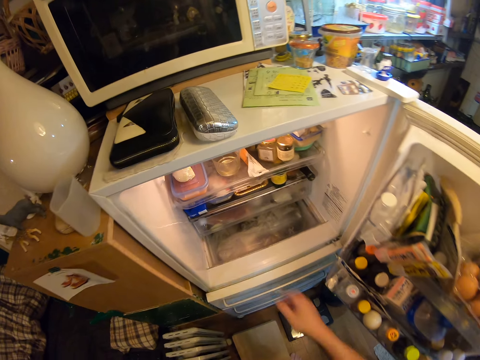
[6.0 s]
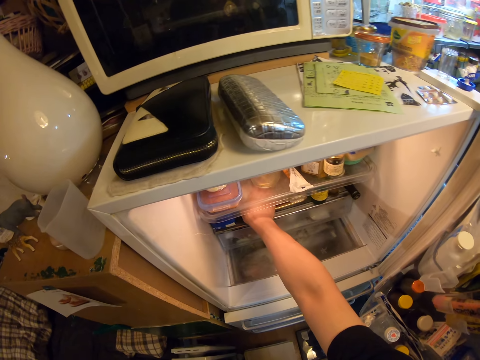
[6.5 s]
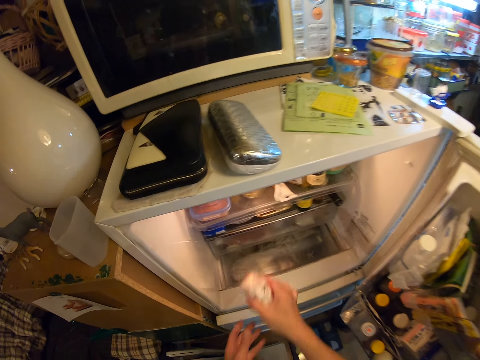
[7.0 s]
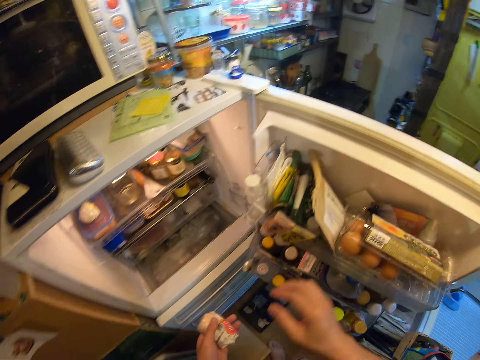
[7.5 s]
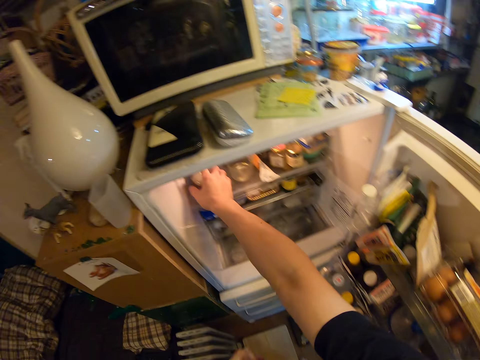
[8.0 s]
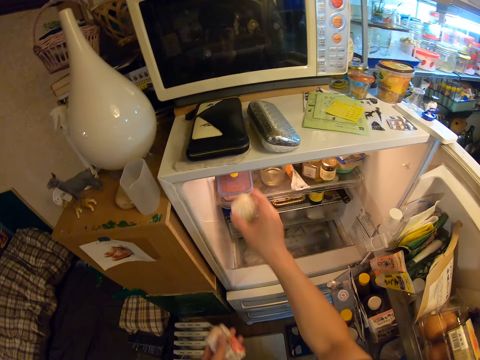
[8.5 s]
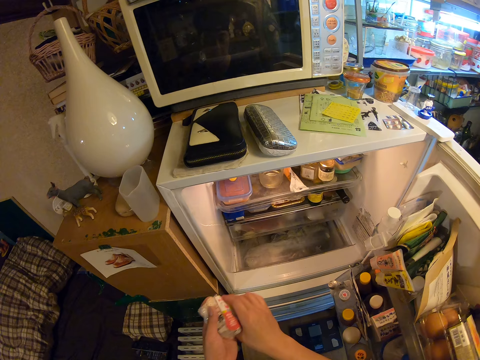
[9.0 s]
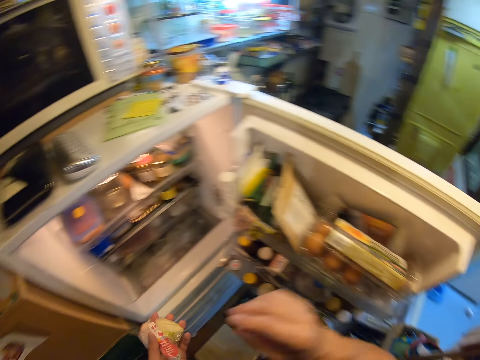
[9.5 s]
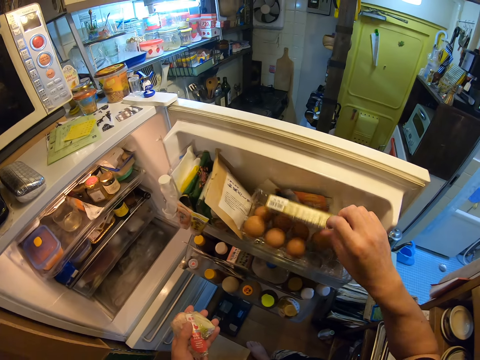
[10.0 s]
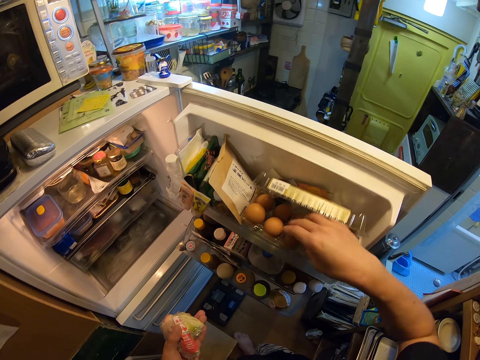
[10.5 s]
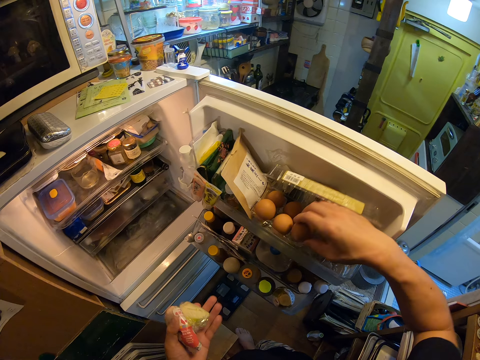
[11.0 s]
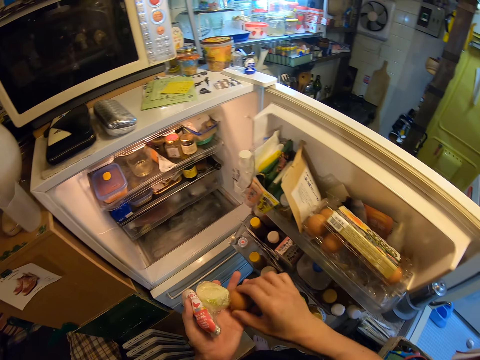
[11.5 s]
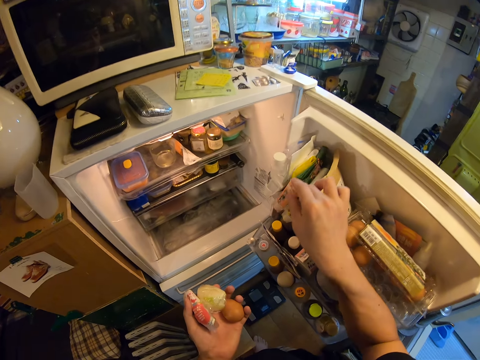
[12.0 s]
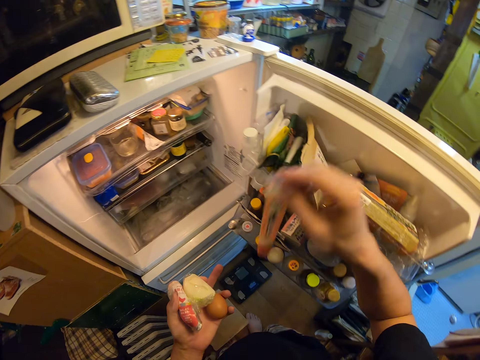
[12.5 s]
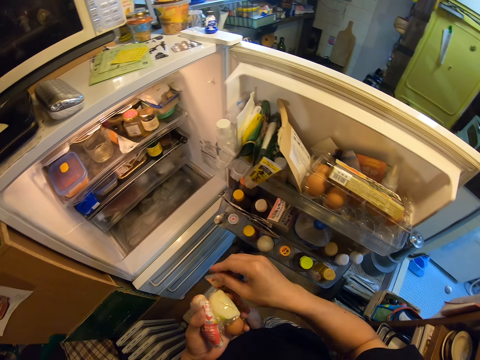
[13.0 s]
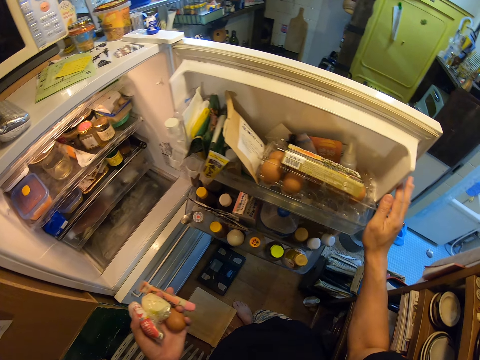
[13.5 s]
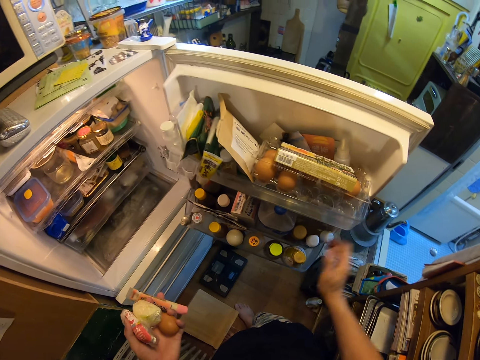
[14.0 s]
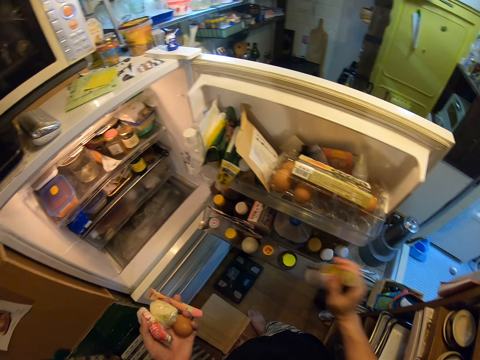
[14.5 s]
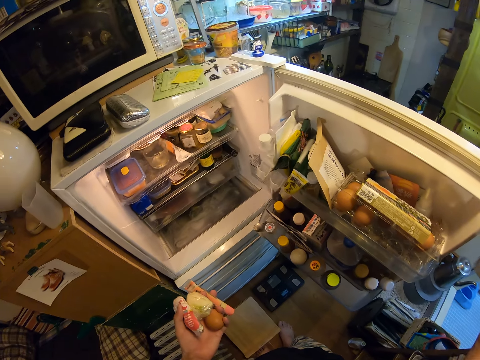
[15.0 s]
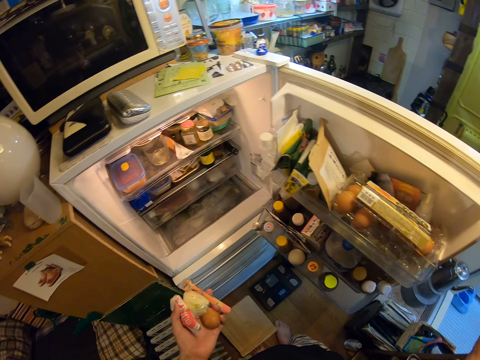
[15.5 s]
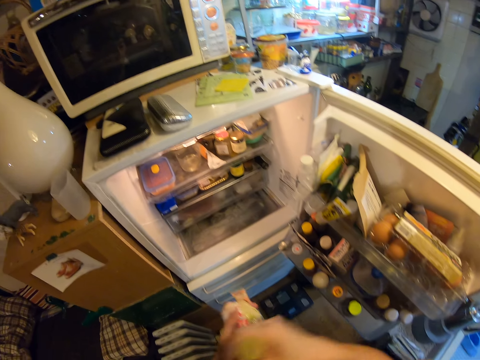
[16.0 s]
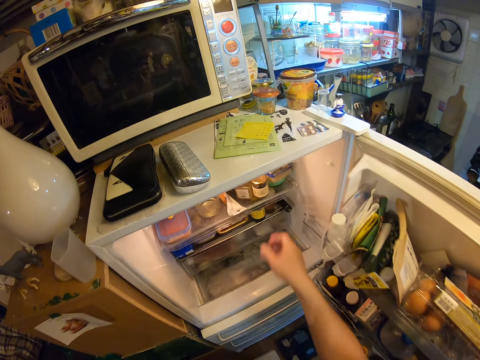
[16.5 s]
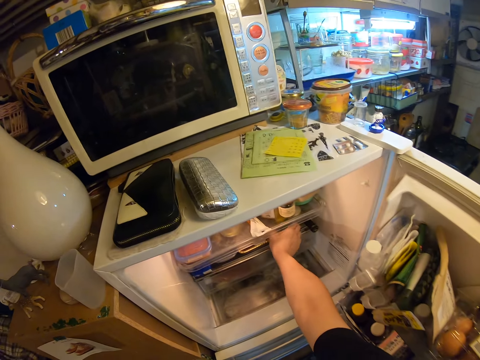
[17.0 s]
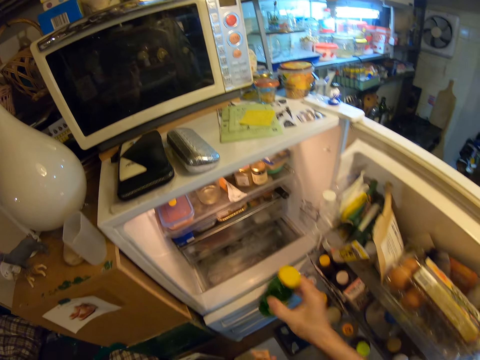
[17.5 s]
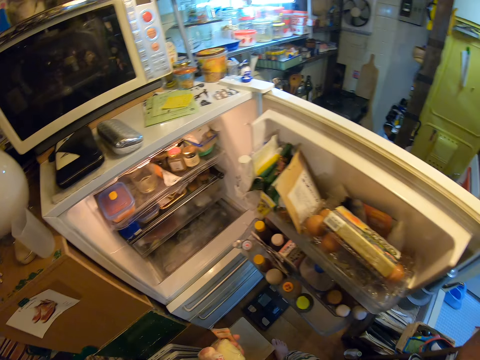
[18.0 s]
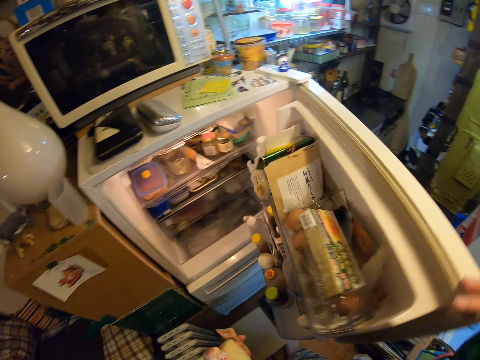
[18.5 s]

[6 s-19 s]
The camera wearer picks a nylon from the fridge with her right hand. She switches the nylon to her left hand. She picks another nylon from the fridge with her right hand. She switches the nylon to her left hand. She opens the egg tray. She picks an egg from the fridge with her right hand. She switches the egg to her left hand. She picks a tube from the fridge with her right hand. She switches the tube to her left hand. She puts a hand on the fridge door. She picks a bottle from the fridge with her right hand. She switches the bottle to her left hand. She picks a bottle from the fridge with her right hand.

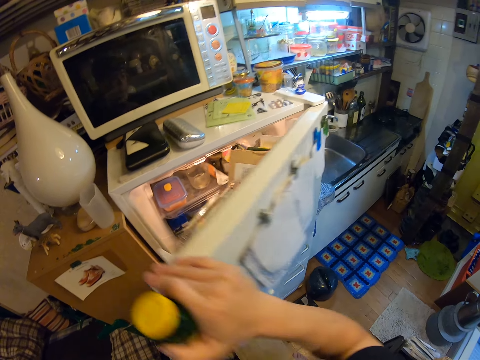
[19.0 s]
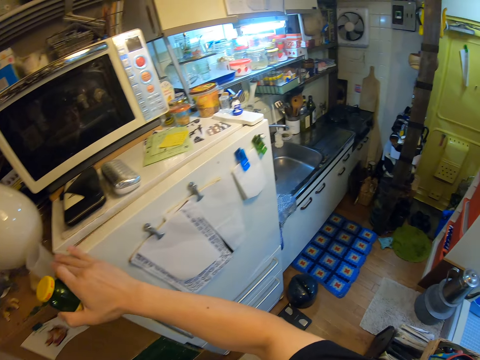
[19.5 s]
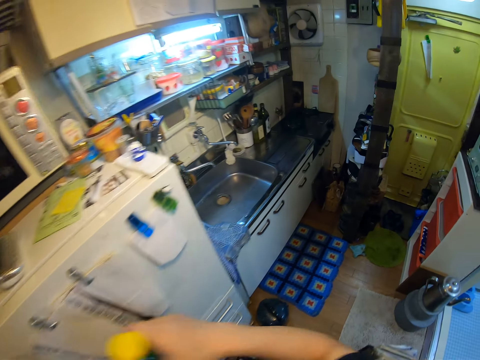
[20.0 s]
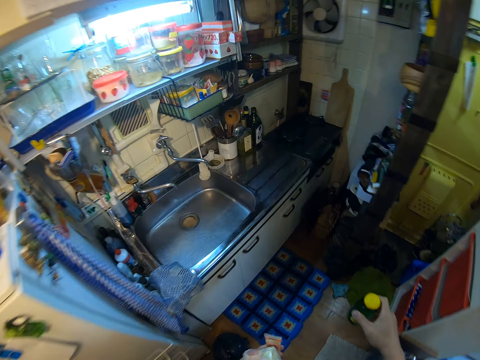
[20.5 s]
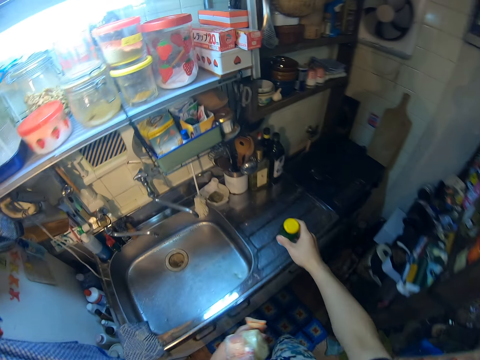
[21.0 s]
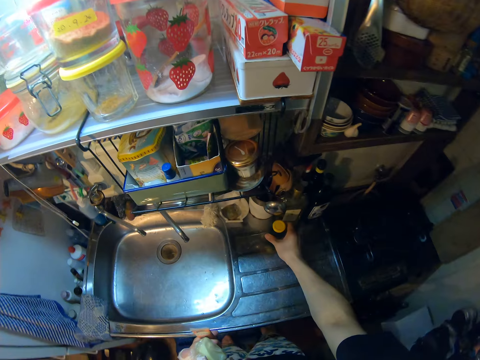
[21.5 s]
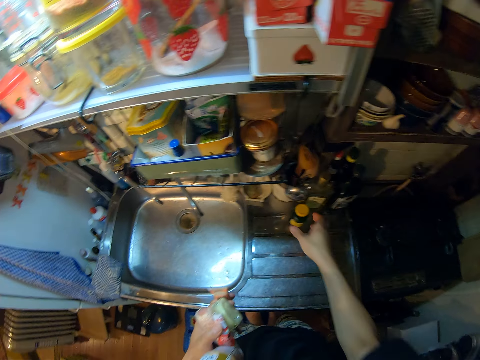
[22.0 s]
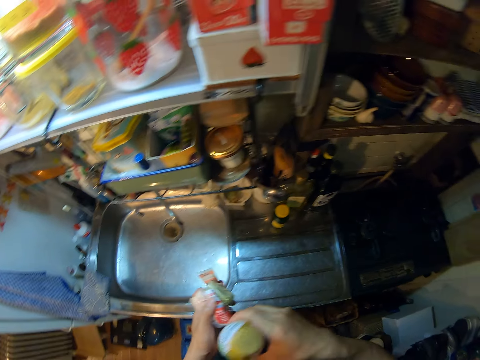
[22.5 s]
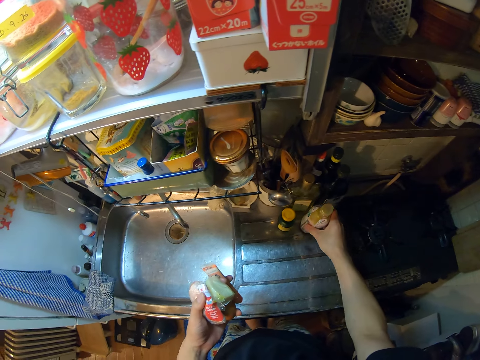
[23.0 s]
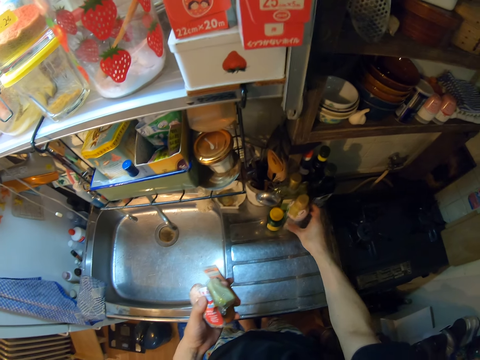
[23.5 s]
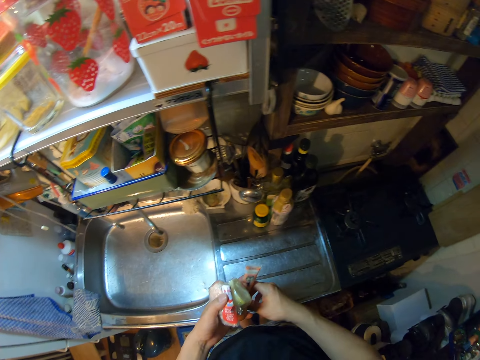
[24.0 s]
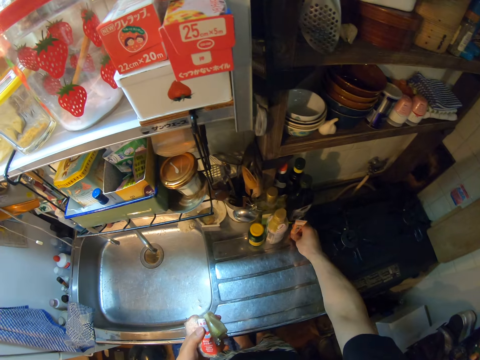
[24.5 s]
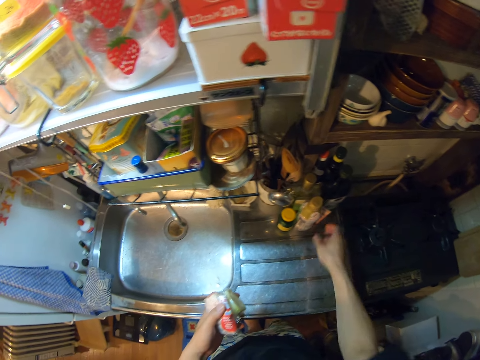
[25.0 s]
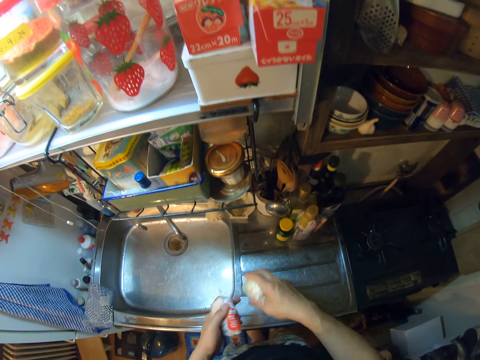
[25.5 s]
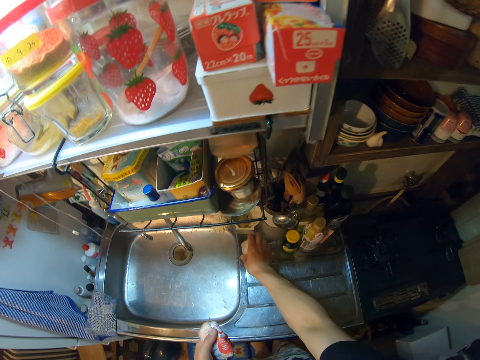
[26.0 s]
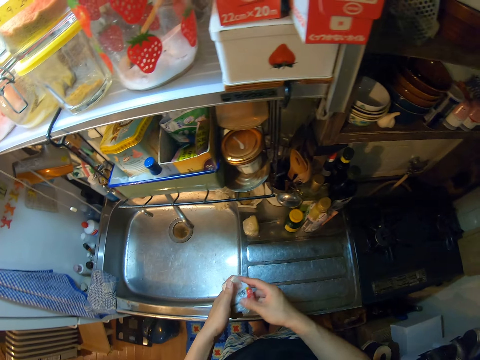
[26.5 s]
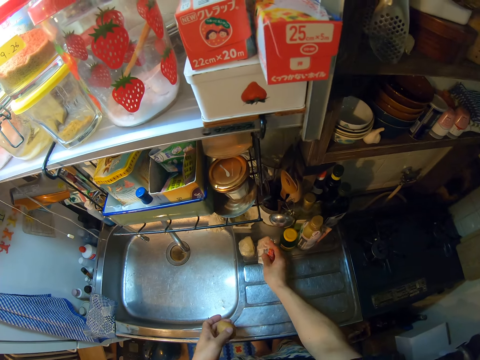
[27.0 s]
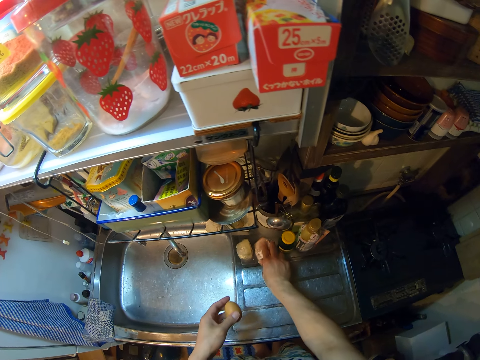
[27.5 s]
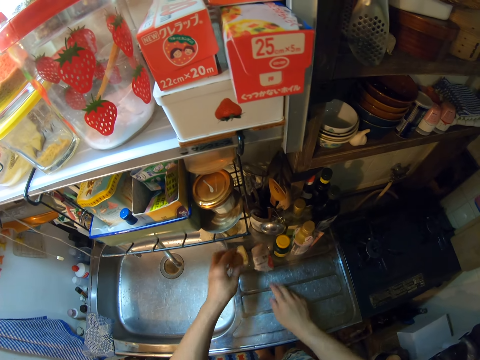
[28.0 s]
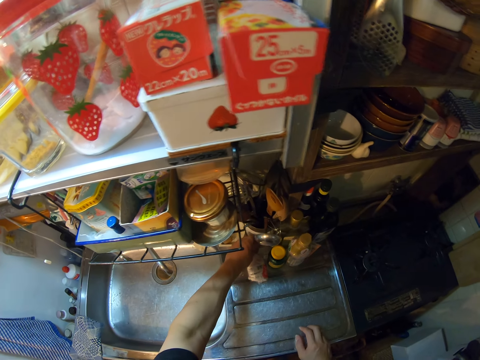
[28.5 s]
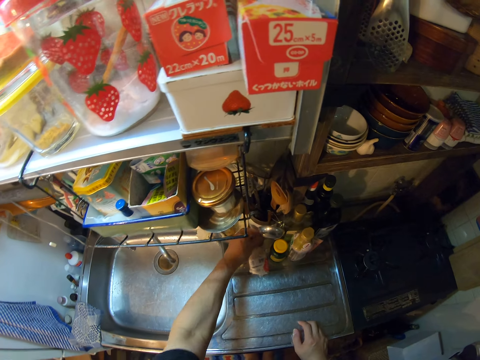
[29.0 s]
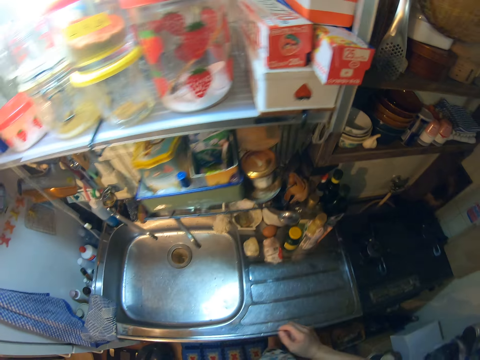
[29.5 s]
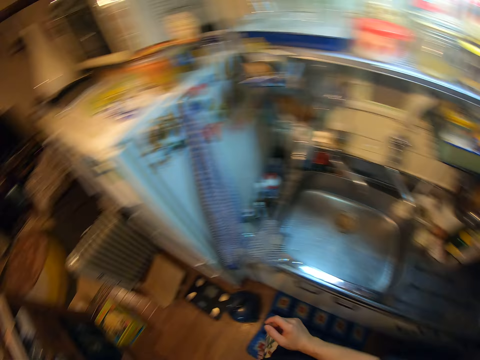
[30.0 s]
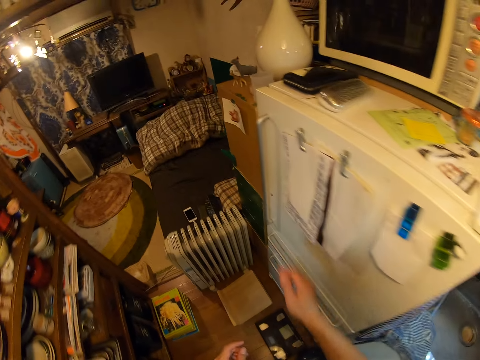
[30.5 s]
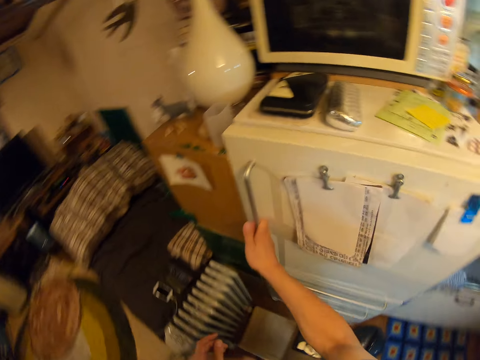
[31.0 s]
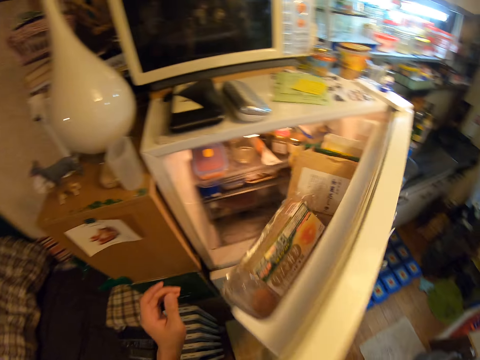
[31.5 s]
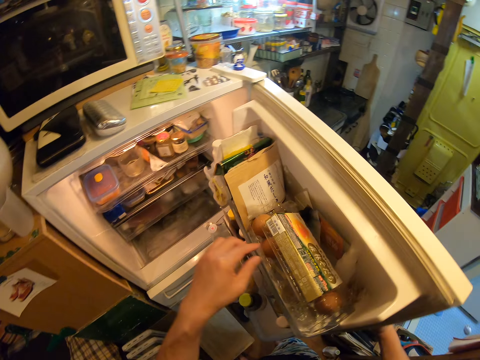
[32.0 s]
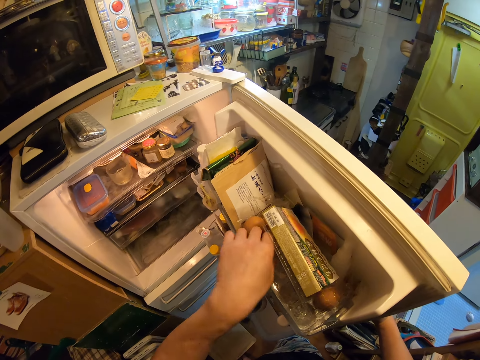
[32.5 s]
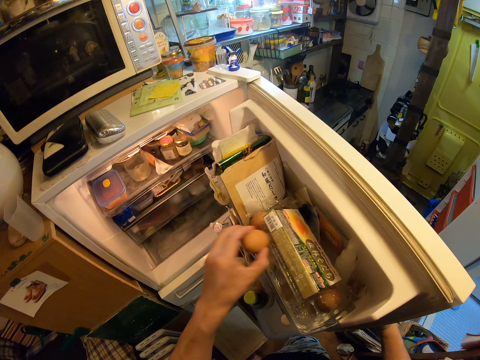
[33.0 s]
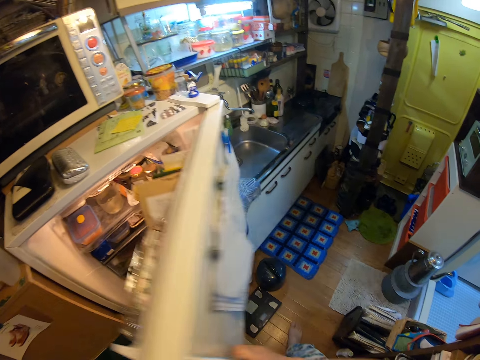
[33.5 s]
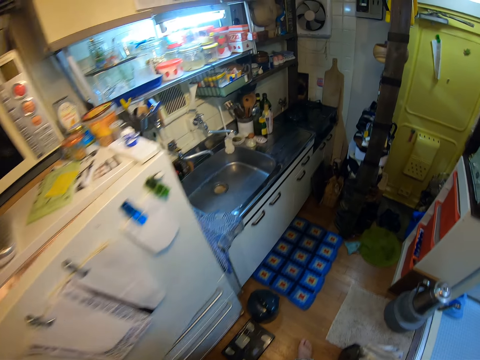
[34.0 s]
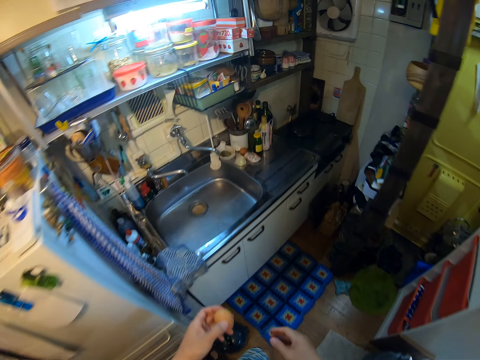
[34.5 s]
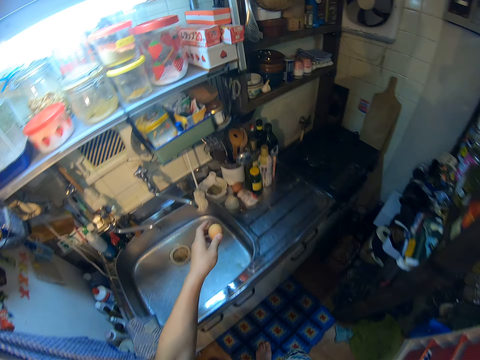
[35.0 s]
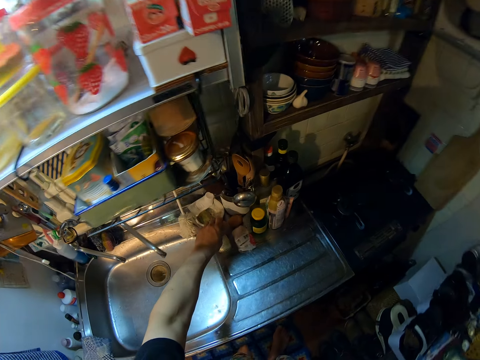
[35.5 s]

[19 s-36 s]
The camera wearer shuts the fridge. She walks. She drops the bottle on a sink in the kitchen. She picks a bottle on the other hand. She drops another bottle on the sink. She picks something from the other hand and drops the tube on the sink. She picks an onion from the other hand. She drops the nylon on the sink. She picks meat from the other hand. She drops another nylon on the sink. She drops the egg on the sink. She walks. She opens the fridge with her right hand. She opens the egg tray. She picks the egg in the fridge with her left hand. She shuts the fridge. She walks.
